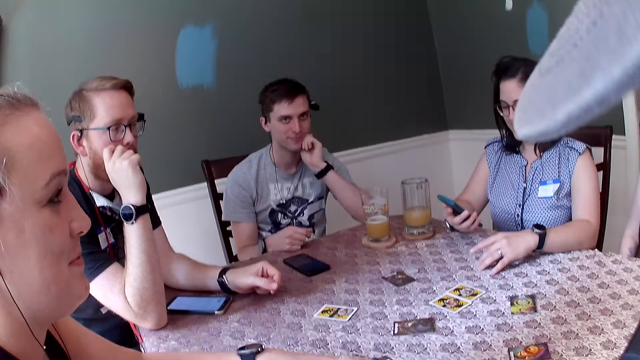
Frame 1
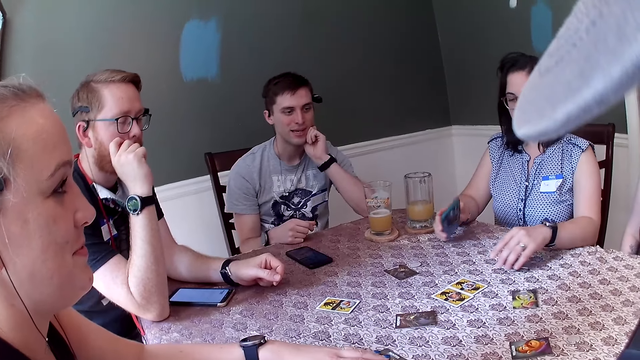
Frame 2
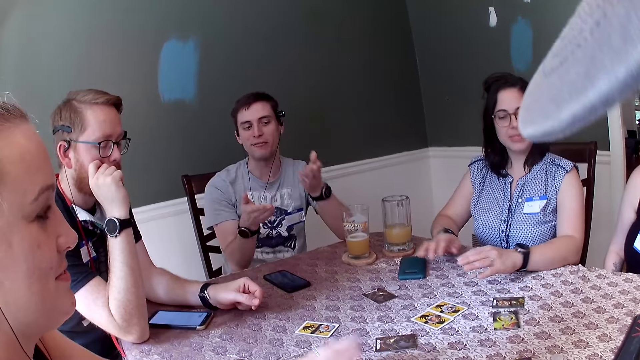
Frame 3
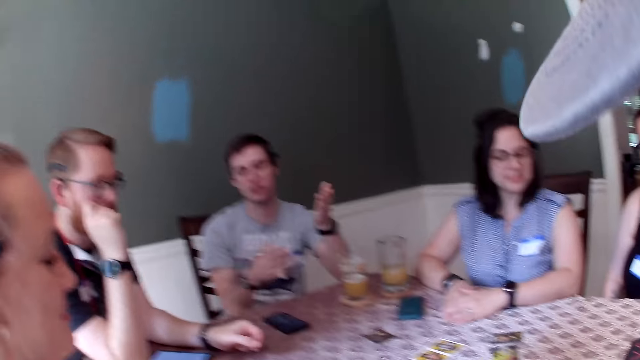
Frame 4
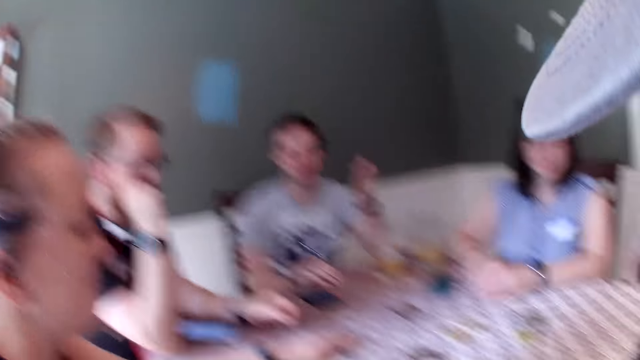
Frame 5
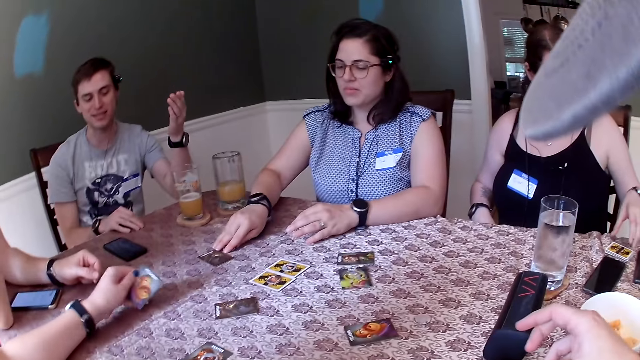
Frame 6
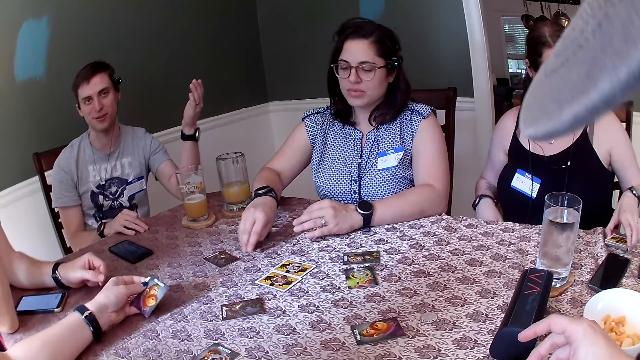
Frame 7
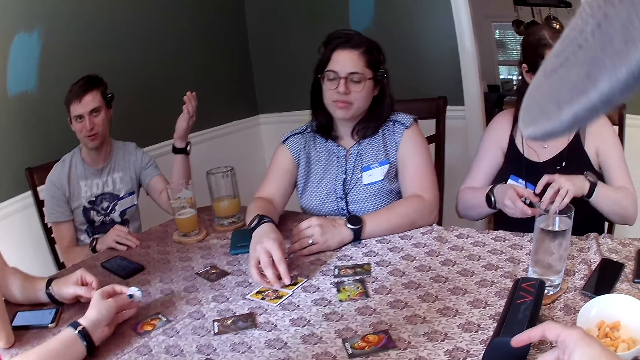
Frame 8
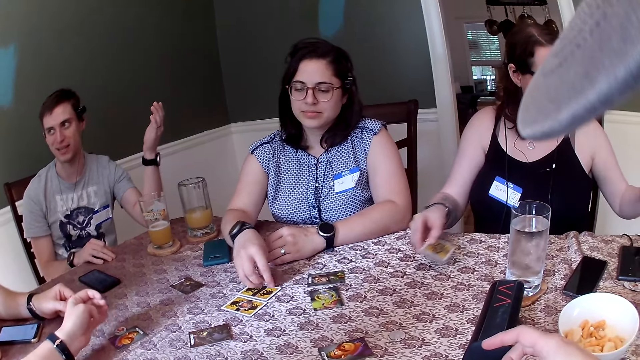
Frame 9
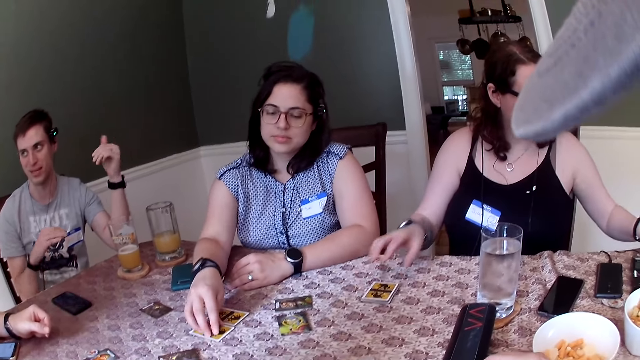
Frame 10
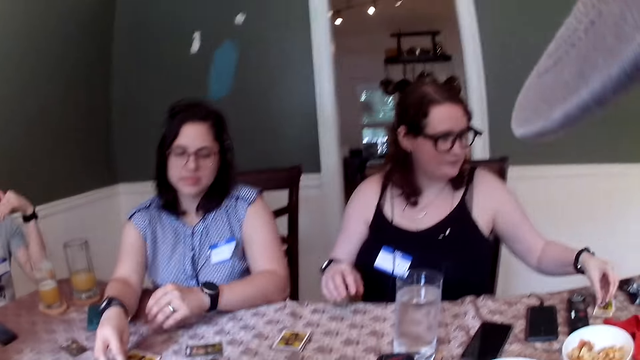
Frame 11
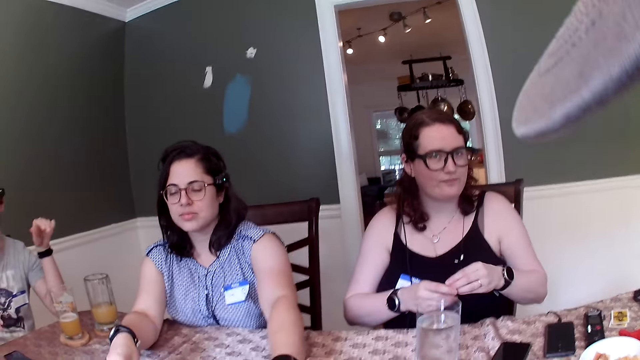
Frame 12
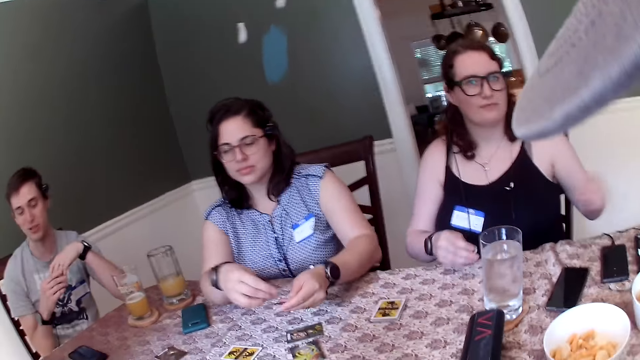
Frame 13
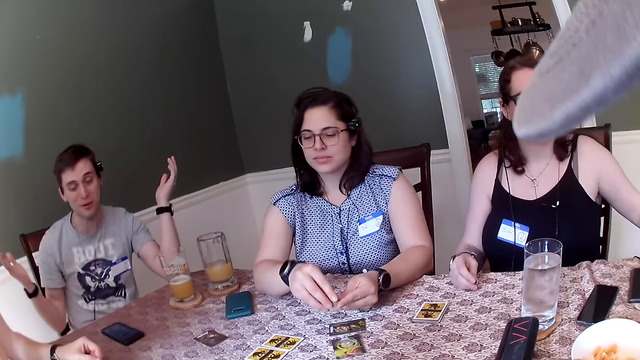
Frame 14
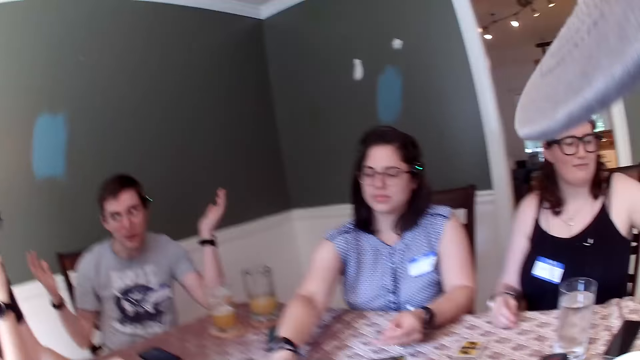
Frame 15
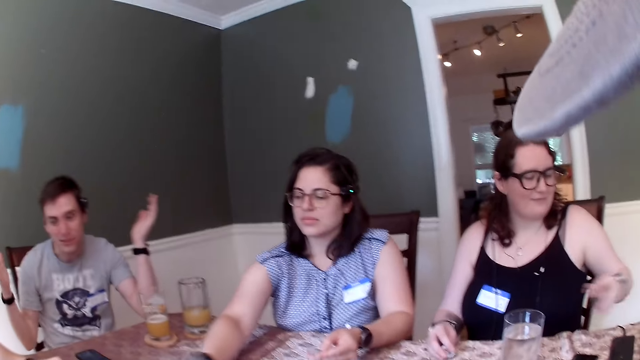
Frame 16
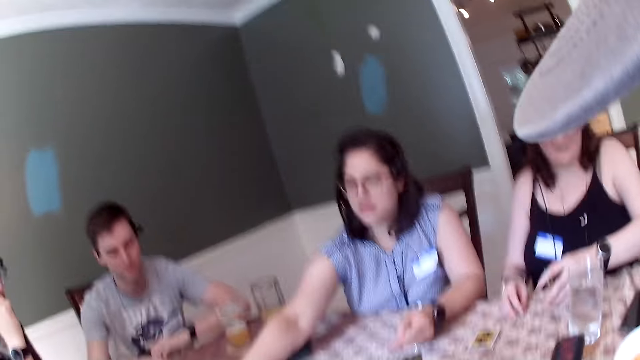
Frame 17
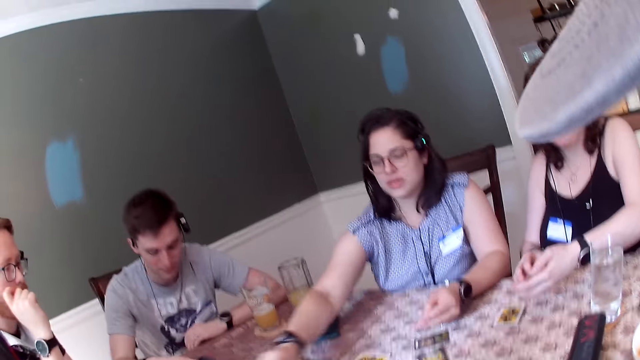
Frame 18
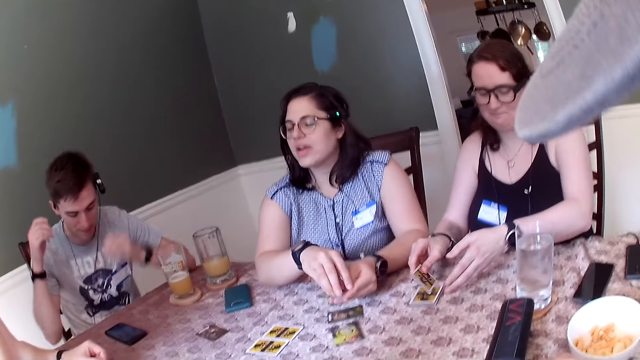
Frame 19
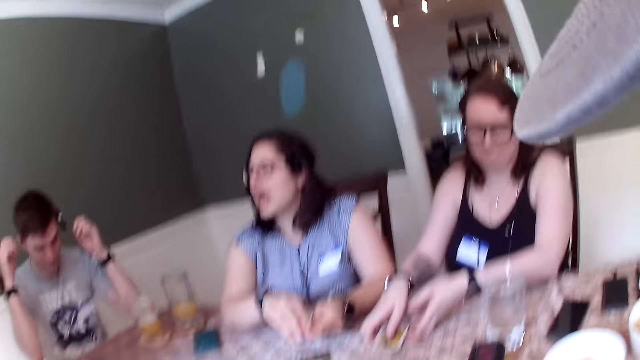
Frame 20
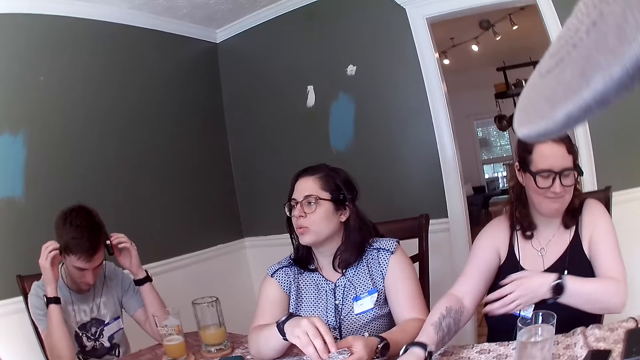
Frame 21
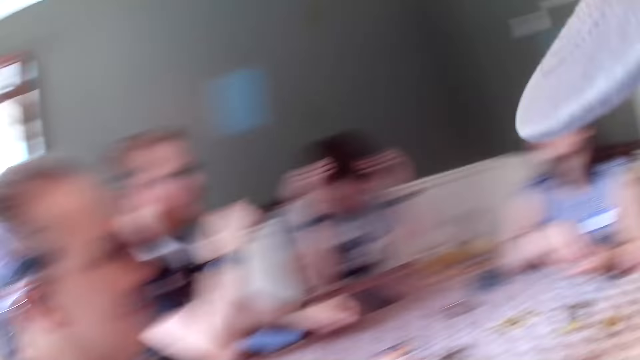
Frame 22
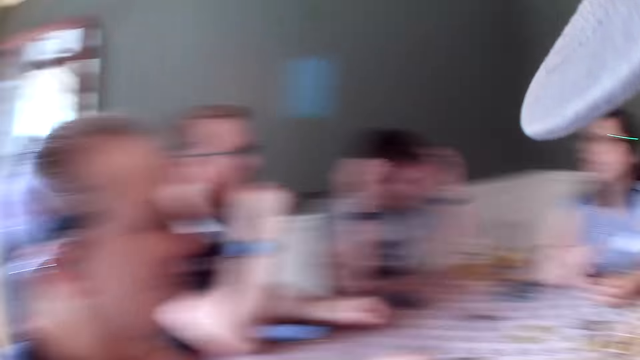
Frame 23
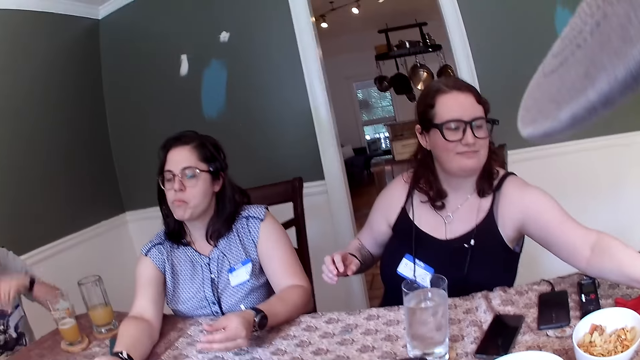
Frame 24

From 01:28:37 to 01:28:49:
A woman drops the phone on the table with her right hand. Another woman picks up a card on the table with her left hand. The first woman picks up a card on the table with her right hand and drops the card on the table with her right hand. The second woman drops cards on the table with her left hand. The camera wearer touches a remote. A third woman drops cards on the table with her right hand. The third woman passes cards from her left hand to her right hand and drops the cards on the table with her right hand.

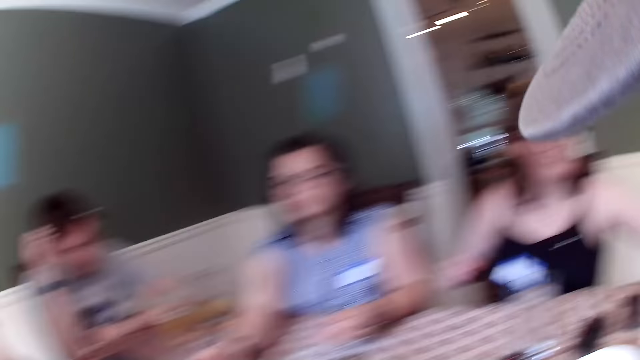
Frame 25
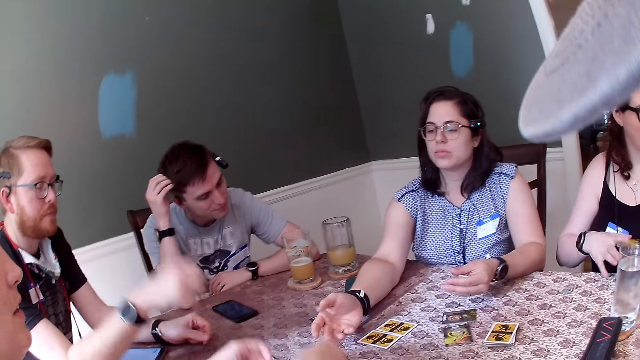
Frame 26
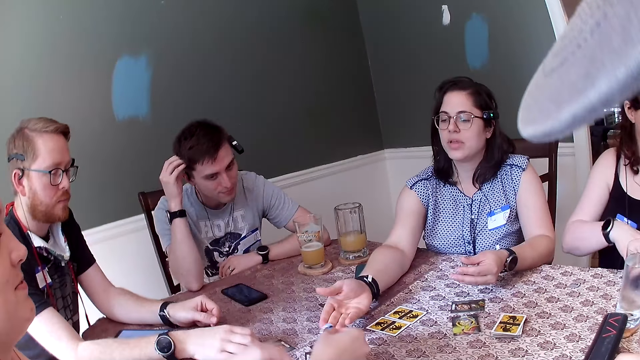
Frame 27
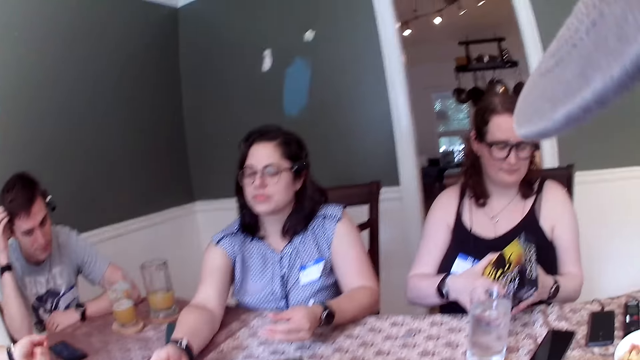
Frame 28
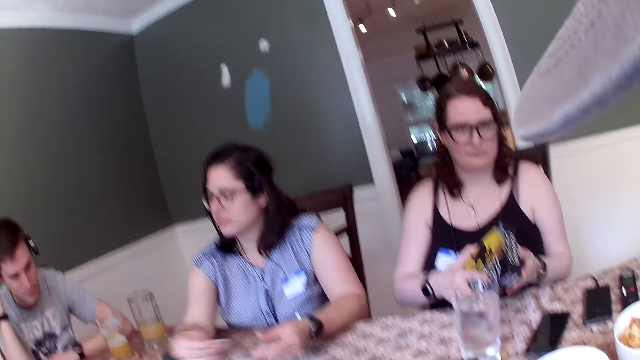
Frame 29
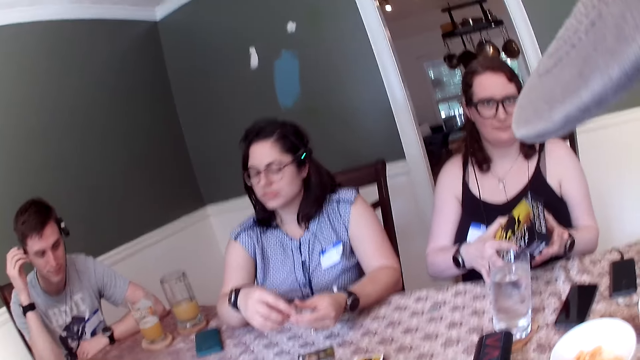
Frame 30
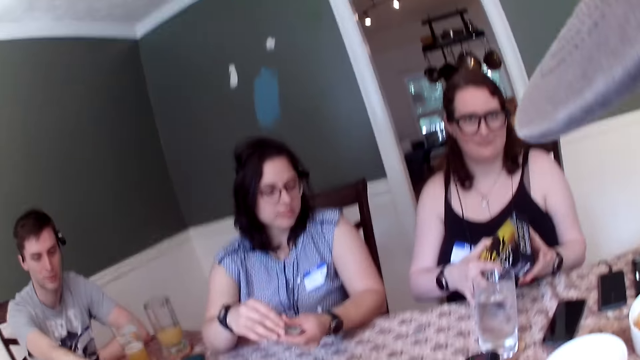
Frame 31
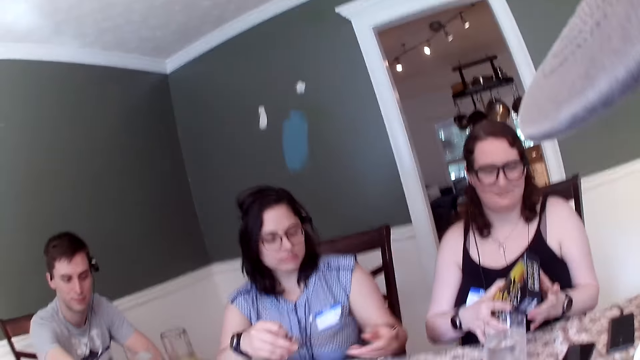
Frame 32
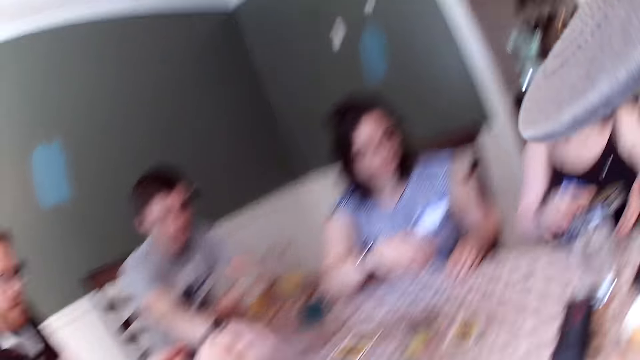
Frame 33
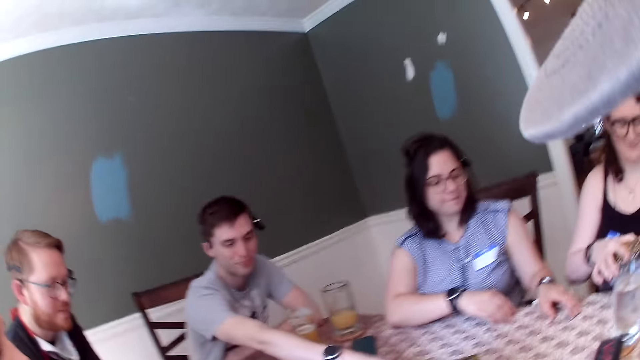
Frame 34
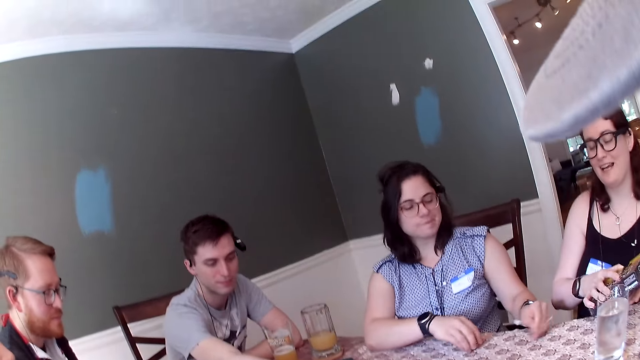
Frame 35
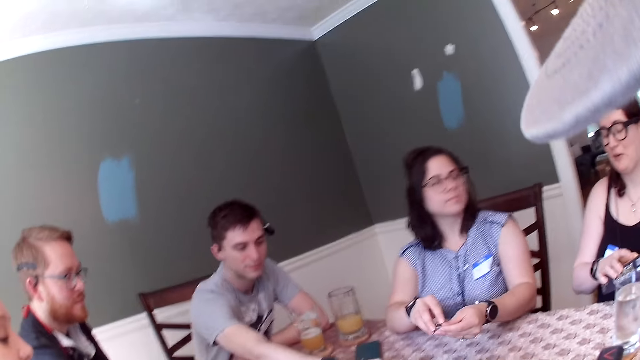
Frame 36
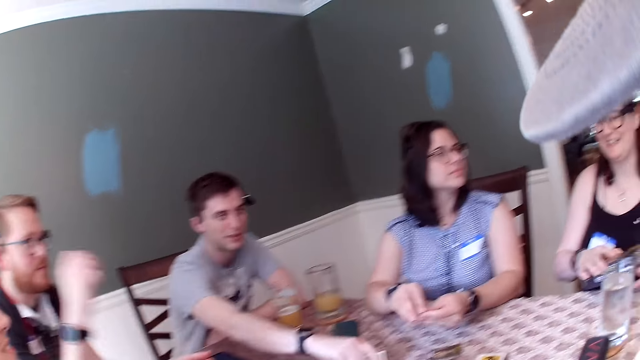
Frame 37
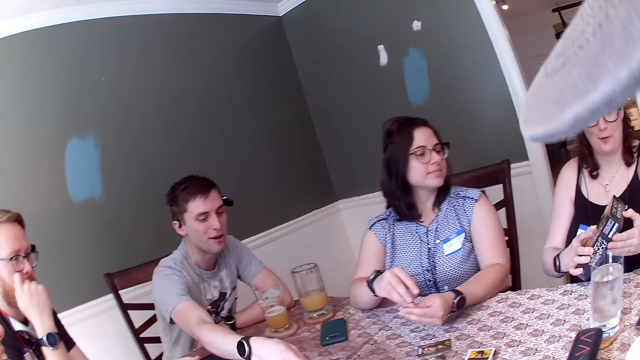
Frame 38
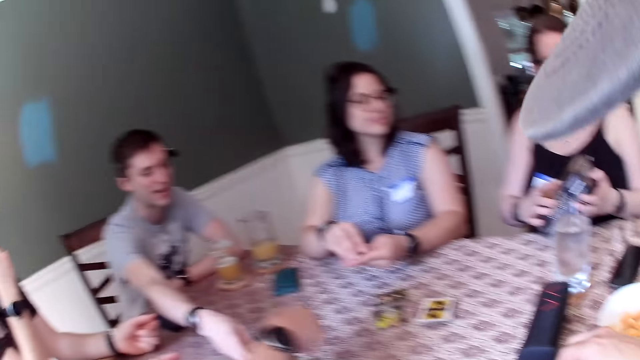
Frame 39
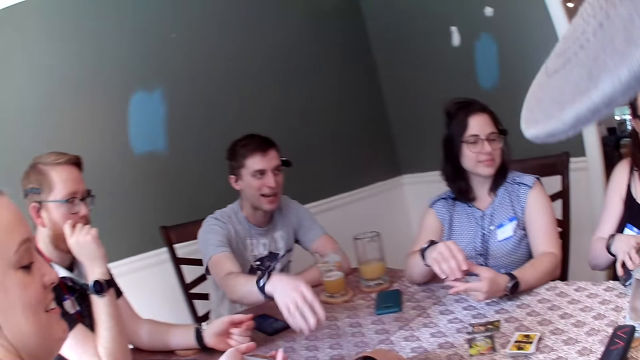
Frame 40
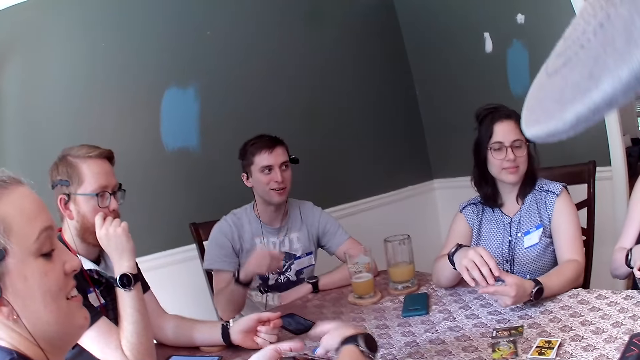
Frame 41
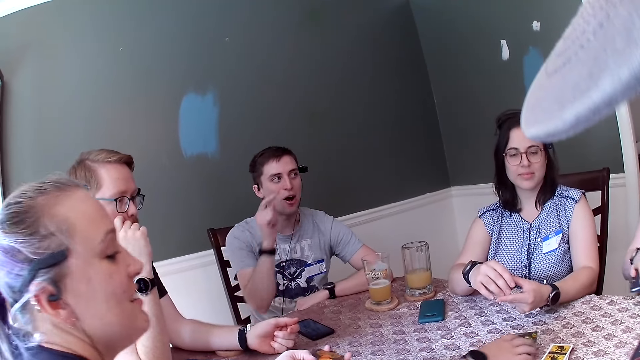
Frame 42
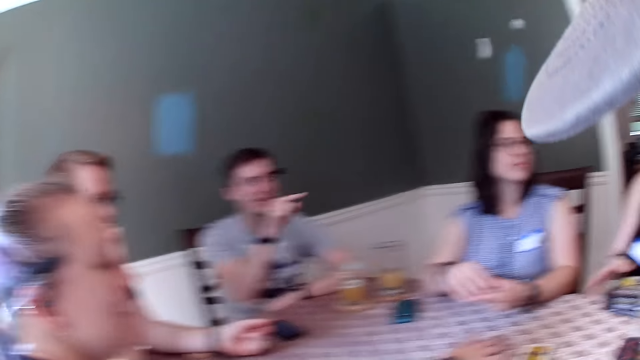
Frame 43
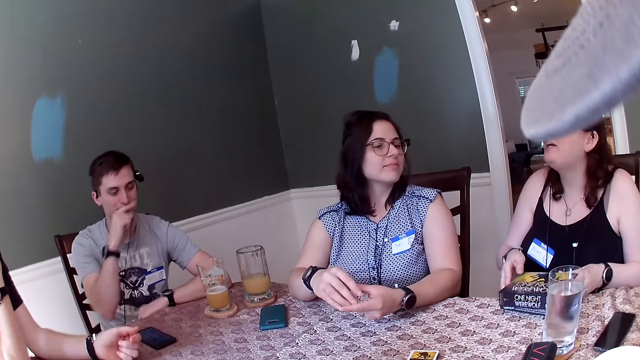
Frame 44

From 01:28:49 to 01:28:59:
A woman drops a card on the table with her right hand. She passes a card from her left hand to her right hand. Another woman passes a card from her right hand to her left hand. She picks up a card on the table with her left hand. A man moves a card on the table with his right hand. The camera wearer takes something, a bowl. The first woman picks up cards from the table with her right hand. A third woman holds a box of cards on the table with her hands.
